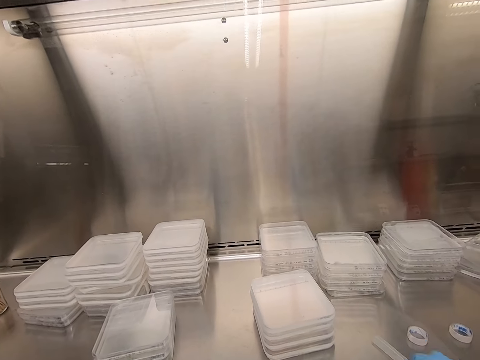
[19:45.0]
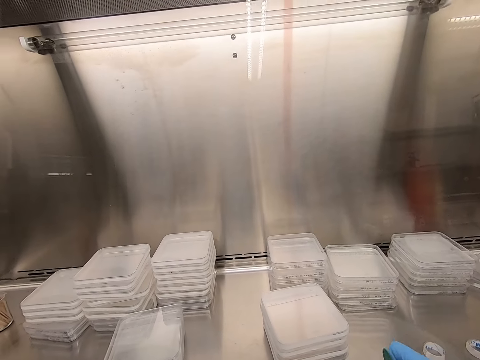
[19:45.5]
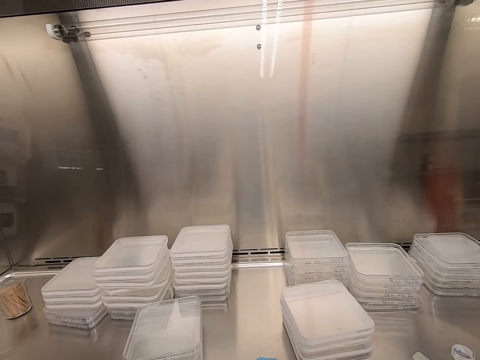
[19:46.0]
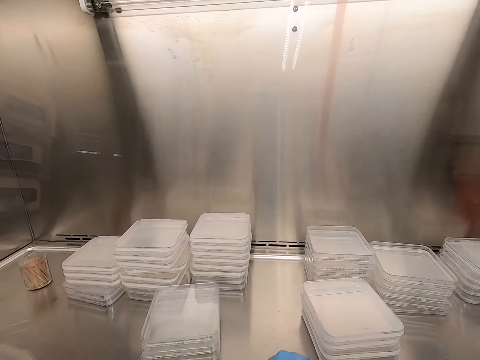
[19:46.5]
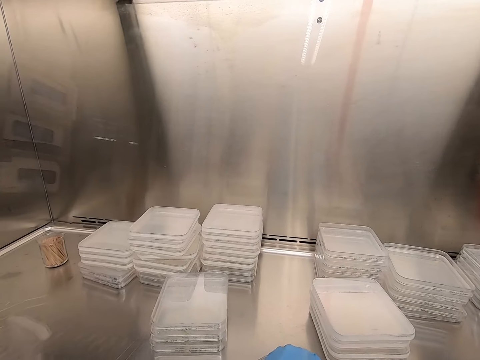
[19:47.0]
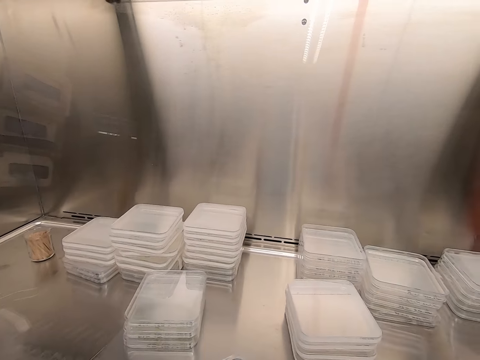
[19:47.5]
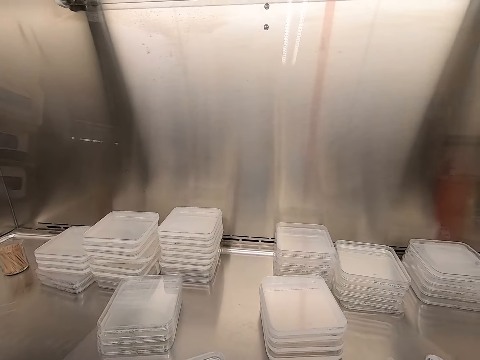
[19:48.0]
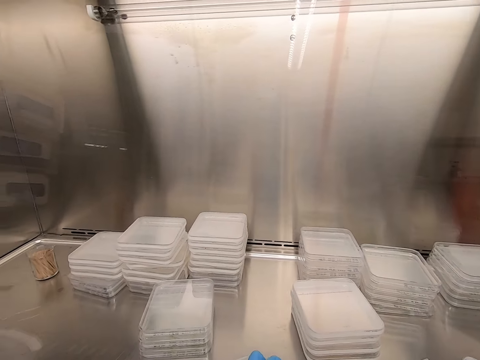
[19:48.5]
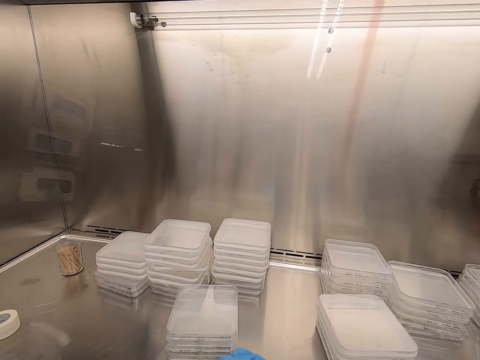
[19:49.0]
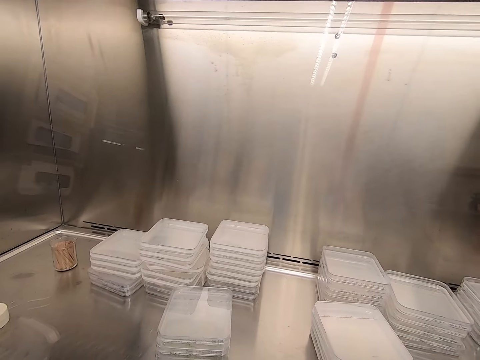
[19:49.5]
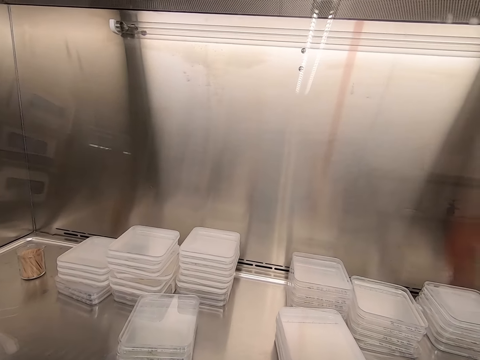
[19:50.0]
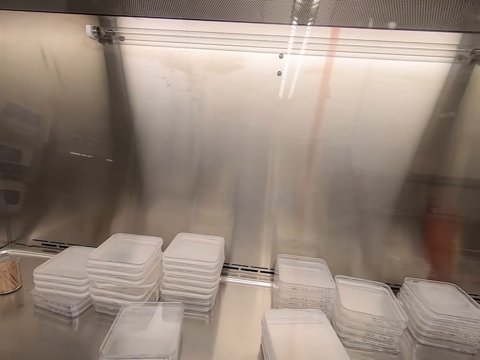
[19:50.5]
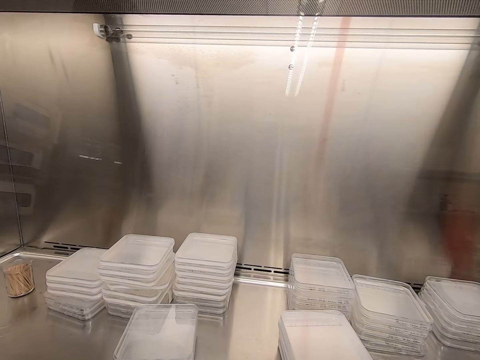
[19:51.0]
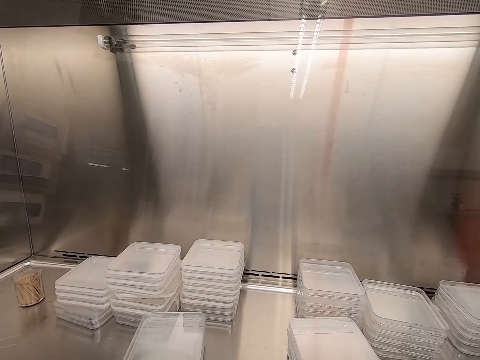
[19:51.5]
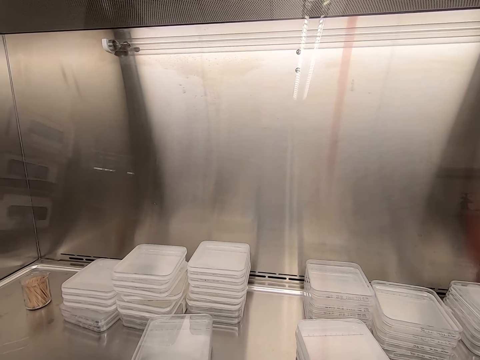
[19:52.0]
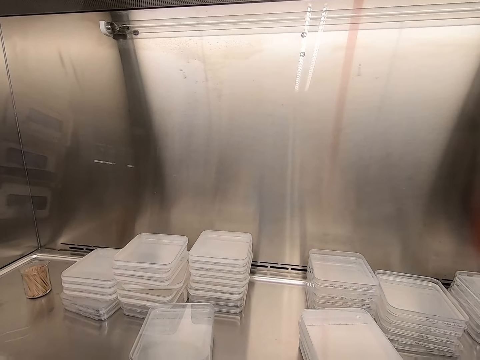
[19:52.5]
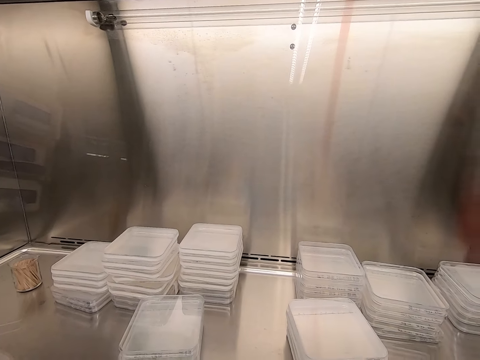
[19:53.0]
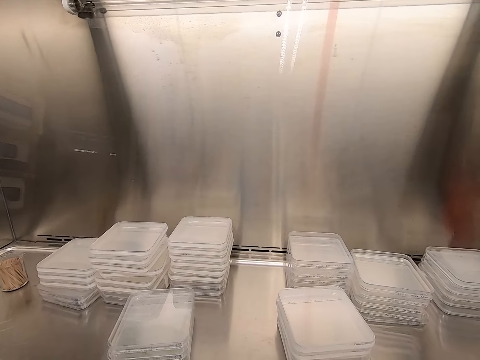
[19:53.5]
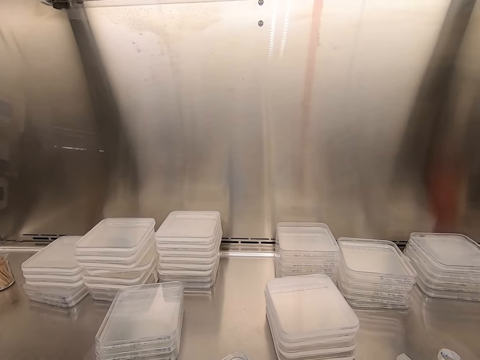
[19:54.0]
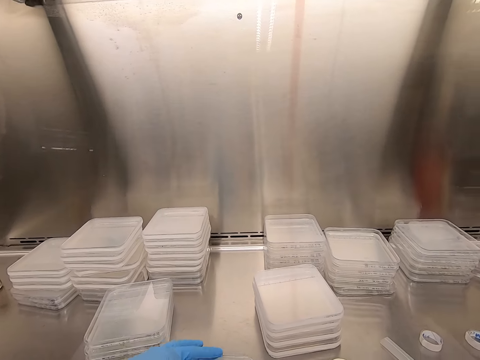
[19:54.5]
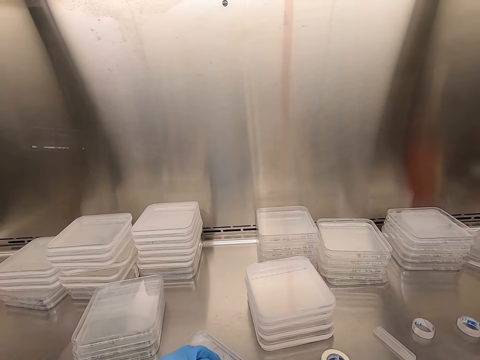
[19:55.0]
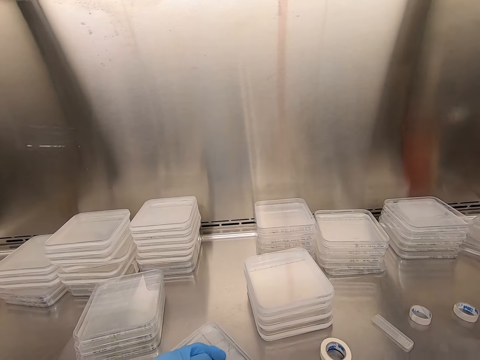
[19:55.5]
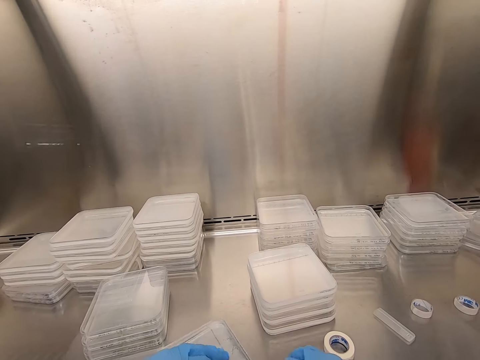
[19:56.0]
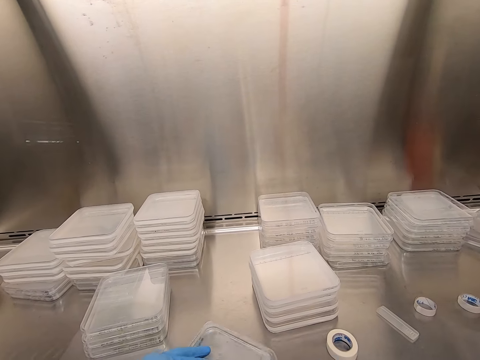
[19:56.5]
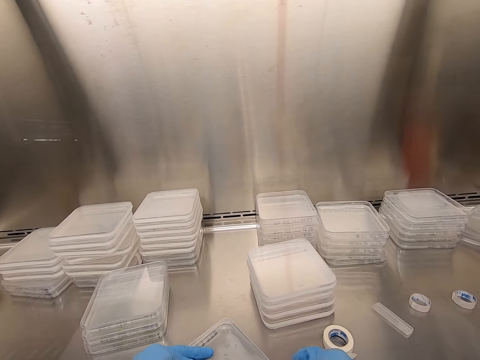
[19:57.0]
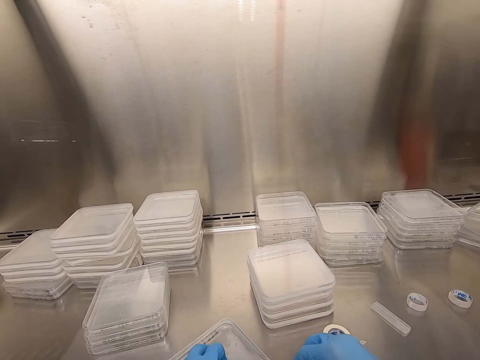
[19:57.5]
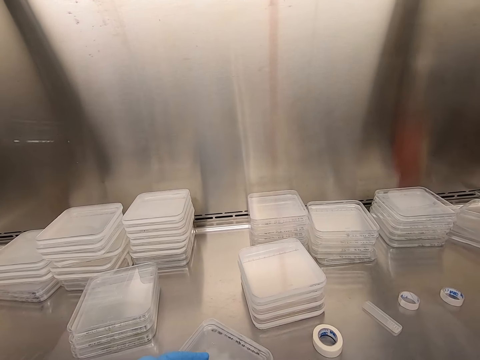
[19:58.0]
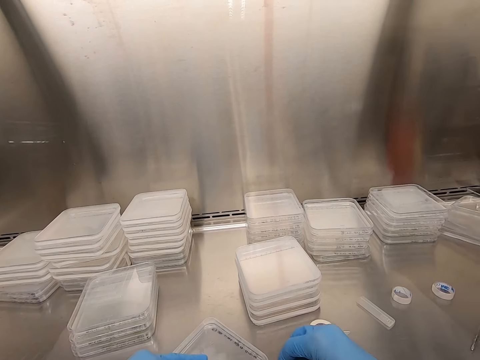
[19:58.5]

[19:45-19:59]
The camera wearer writes on the plastic lid.

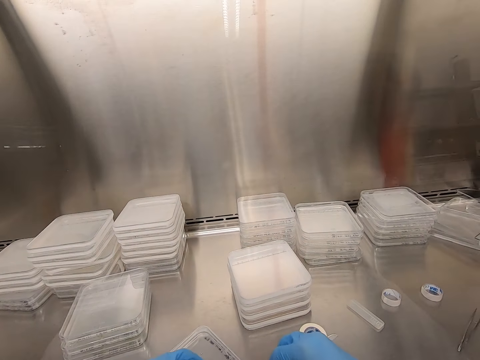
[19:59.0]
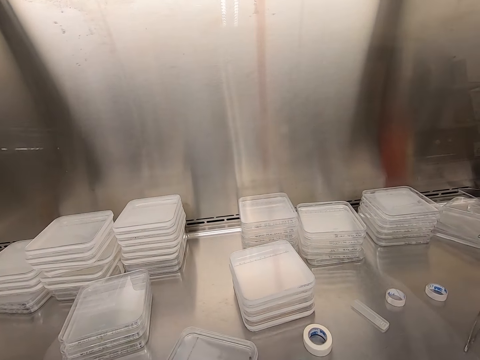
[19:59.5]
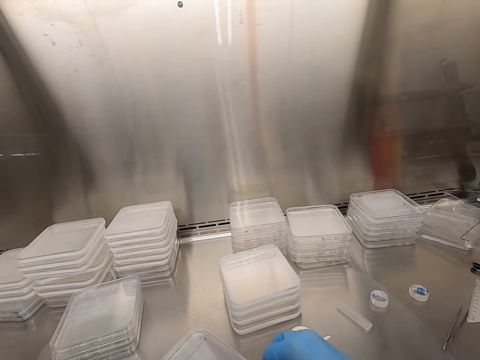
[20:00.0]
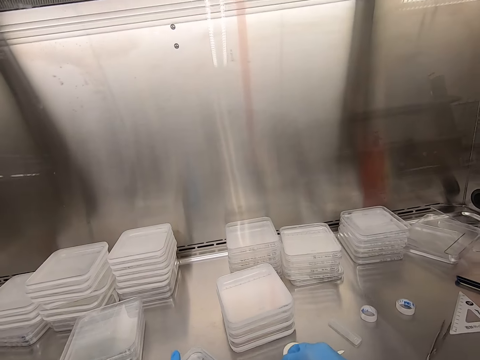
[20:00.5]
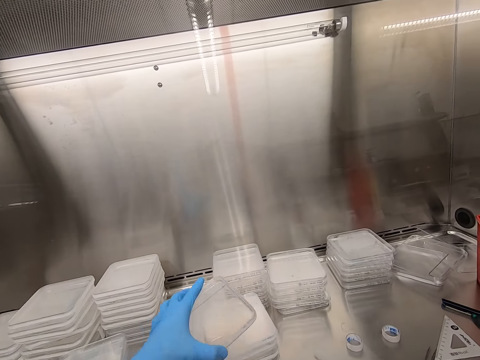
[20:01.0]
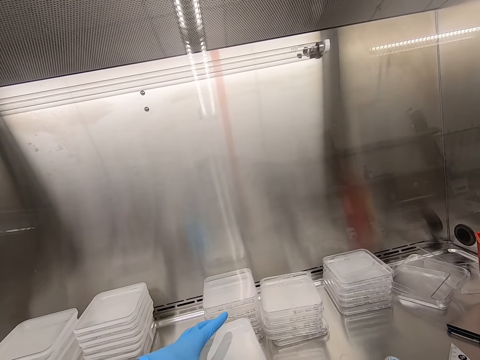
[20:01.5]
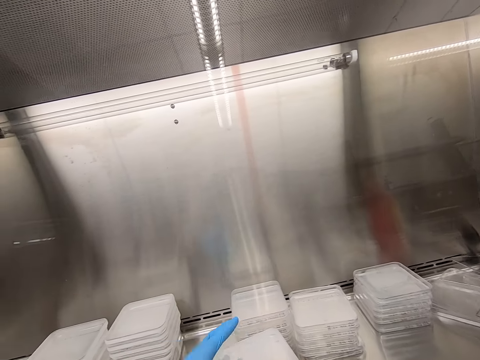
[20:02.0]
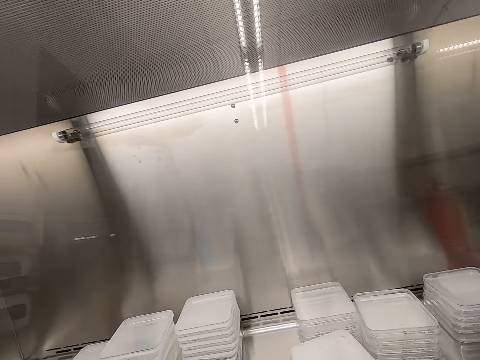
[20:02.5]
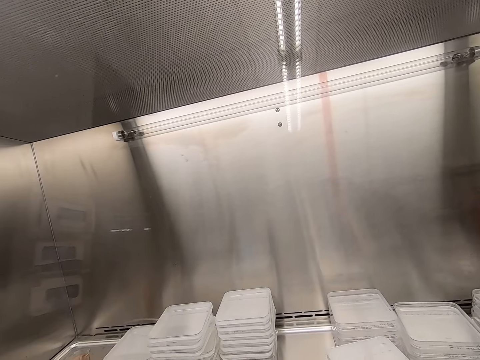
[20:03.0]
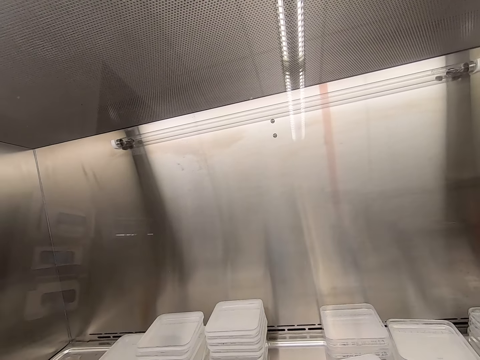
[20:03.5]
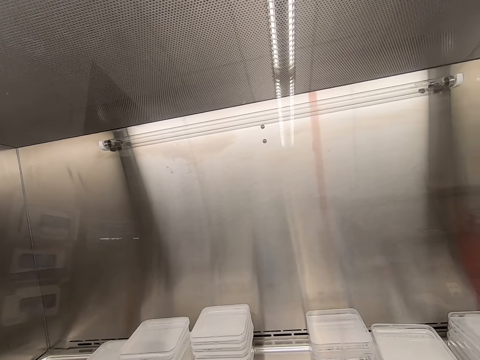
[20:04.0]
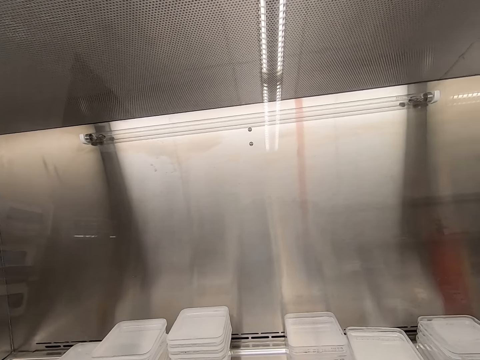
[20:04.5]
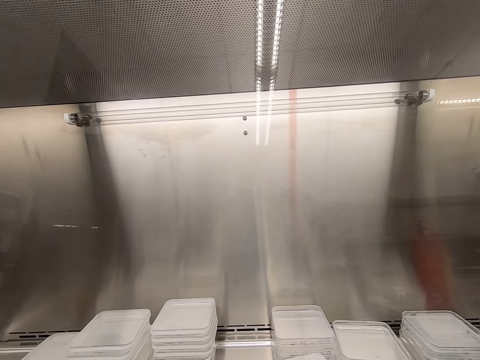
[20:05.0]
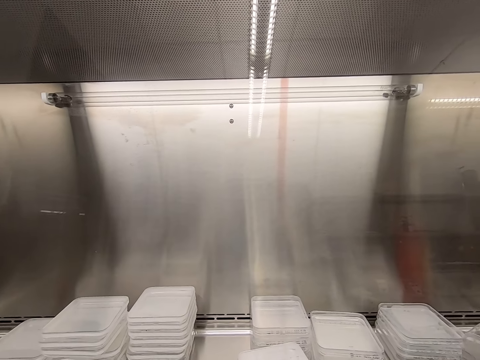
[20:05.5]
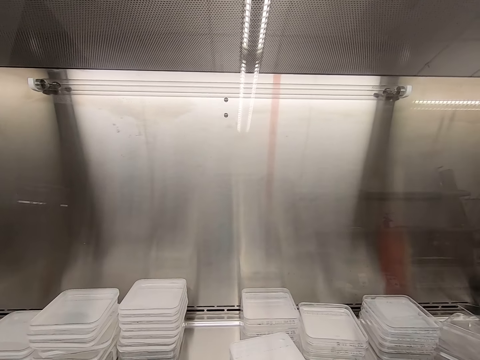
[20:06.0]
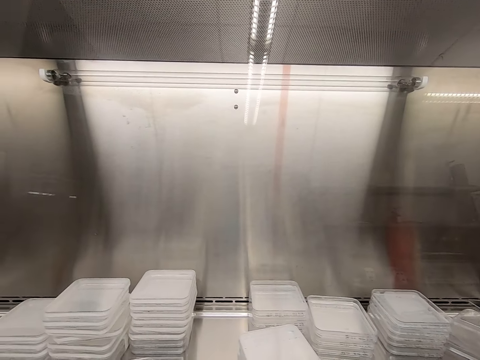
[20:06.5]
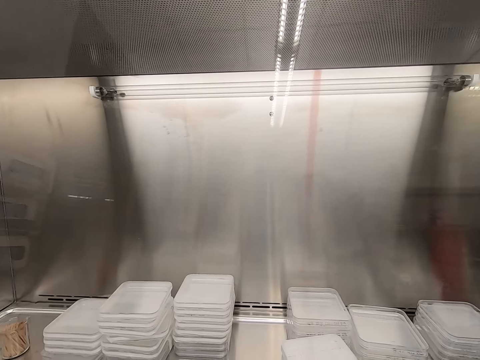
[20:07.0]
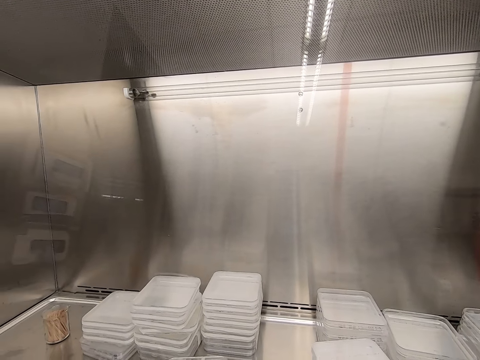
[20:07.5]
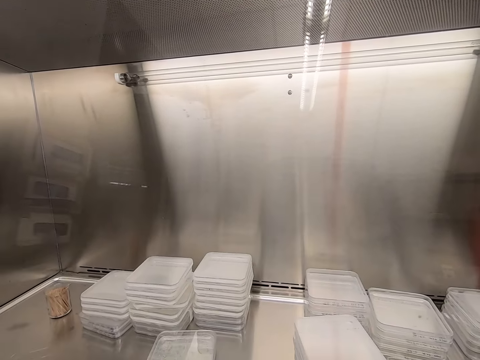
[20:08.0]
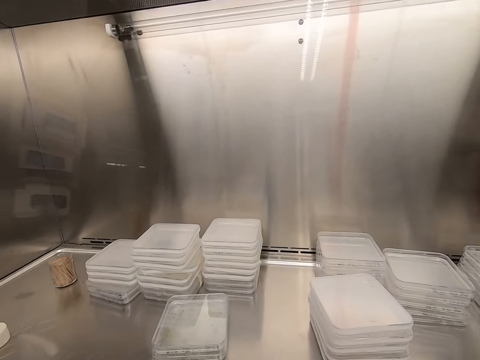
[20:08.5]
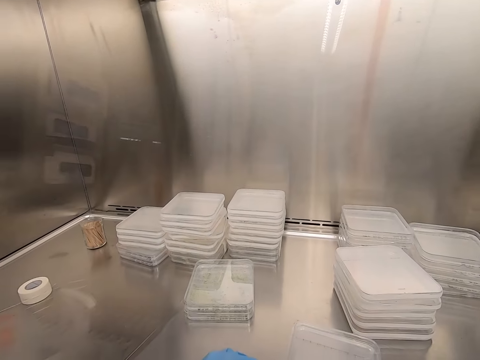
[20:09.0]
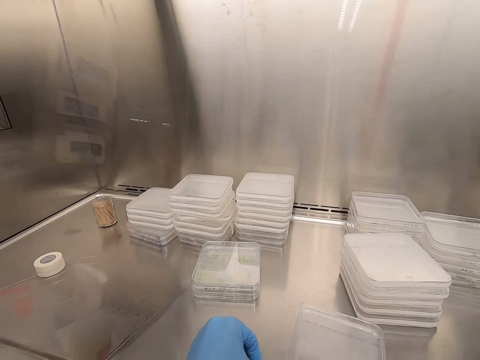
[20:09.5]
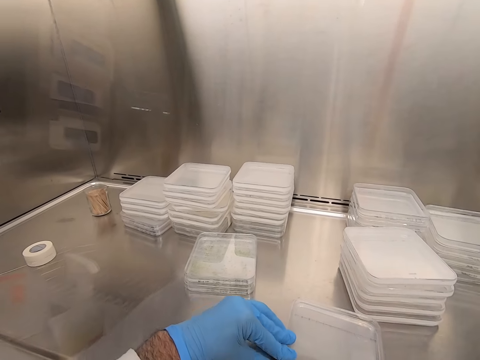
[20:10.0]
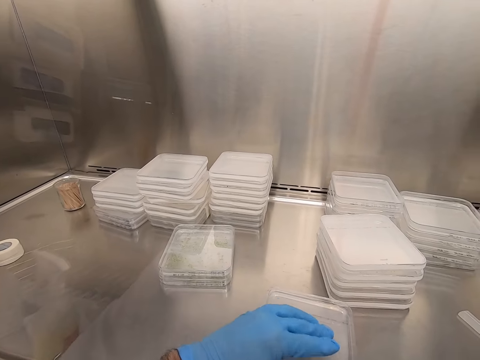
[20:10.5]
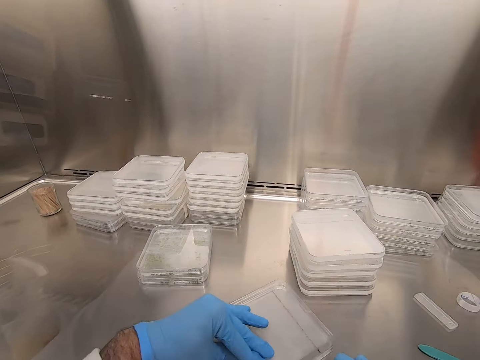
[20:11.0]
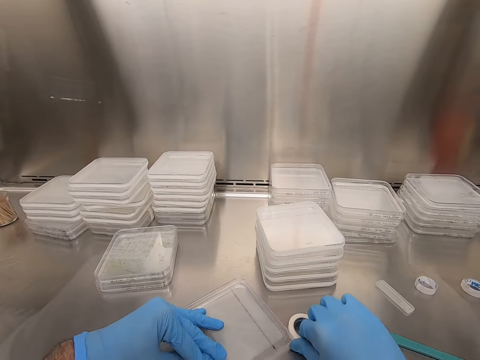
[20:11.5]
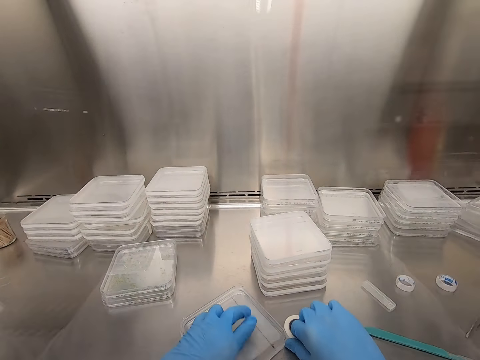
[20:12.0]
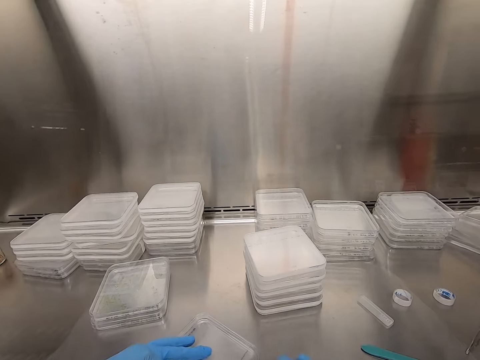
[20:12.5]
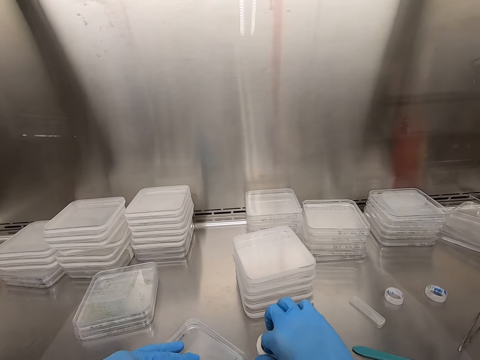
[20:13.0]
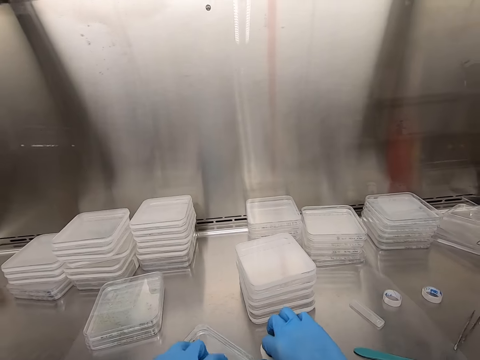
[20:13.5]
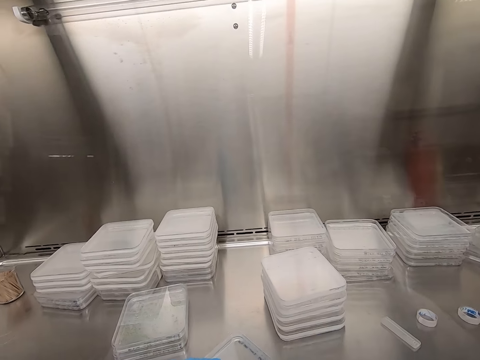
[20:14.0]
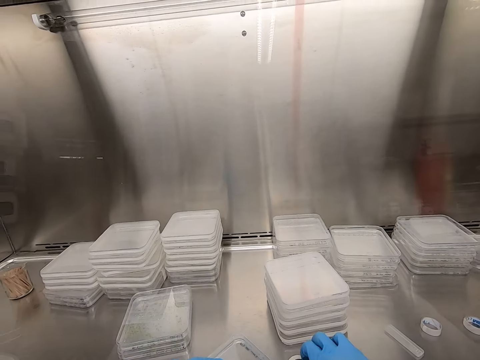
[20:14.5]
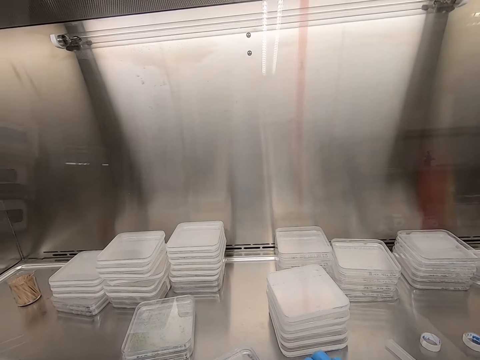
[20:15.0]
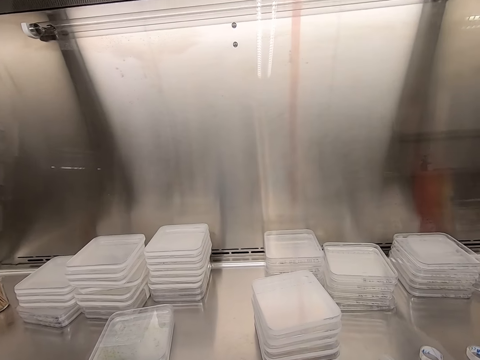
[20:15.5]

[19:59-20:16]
The camera wearer puts the lid on top. They pile up a container. They take the plastic. They seal the container. They seal the plastic lid with cello tape.
